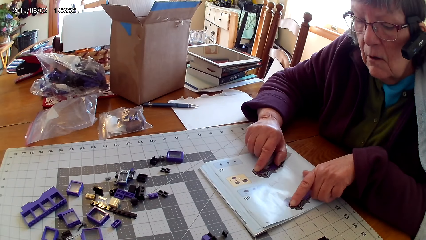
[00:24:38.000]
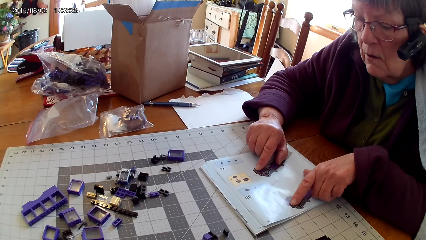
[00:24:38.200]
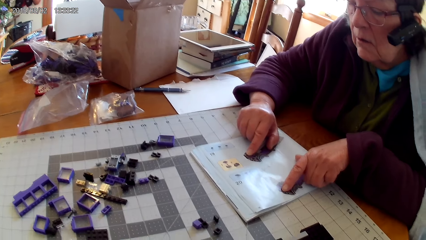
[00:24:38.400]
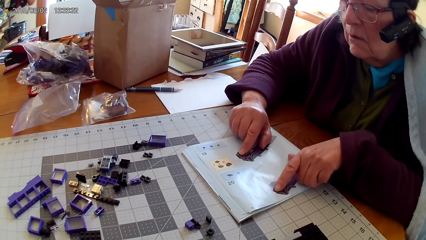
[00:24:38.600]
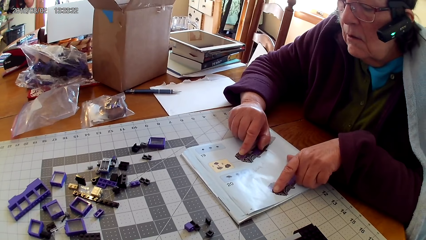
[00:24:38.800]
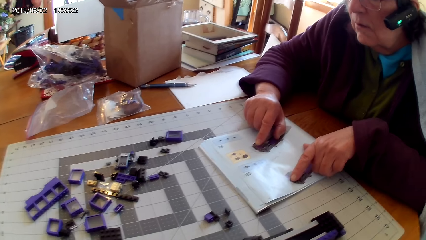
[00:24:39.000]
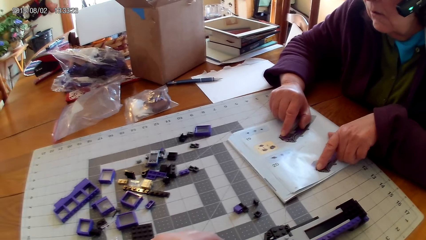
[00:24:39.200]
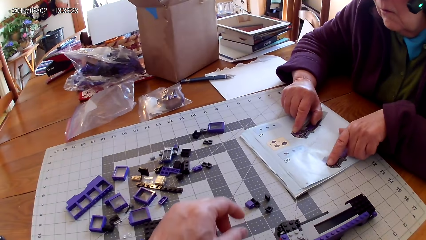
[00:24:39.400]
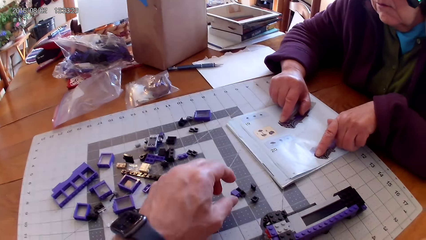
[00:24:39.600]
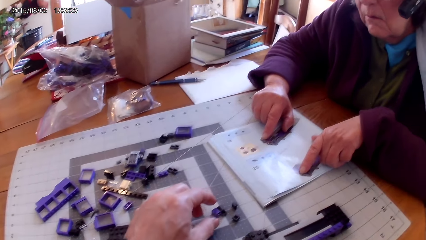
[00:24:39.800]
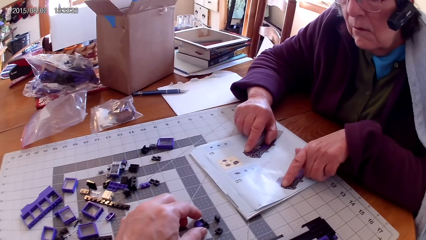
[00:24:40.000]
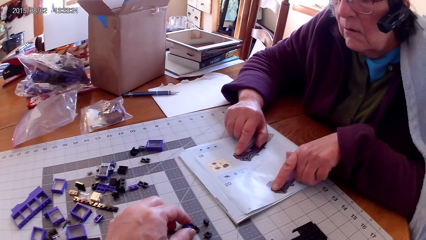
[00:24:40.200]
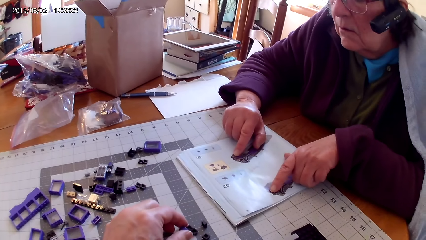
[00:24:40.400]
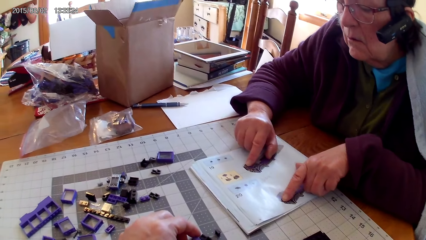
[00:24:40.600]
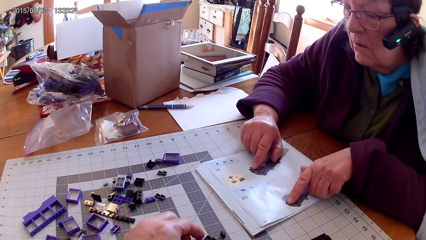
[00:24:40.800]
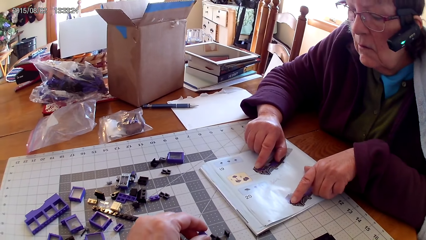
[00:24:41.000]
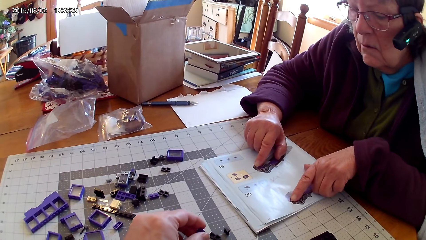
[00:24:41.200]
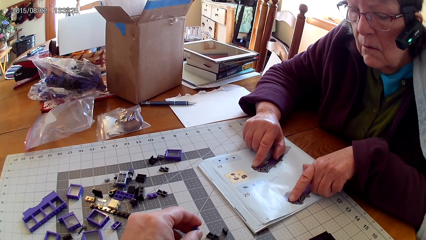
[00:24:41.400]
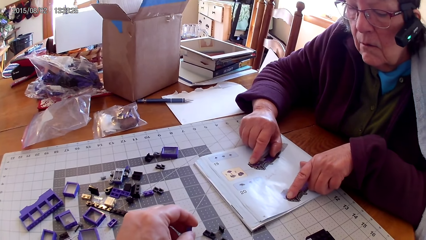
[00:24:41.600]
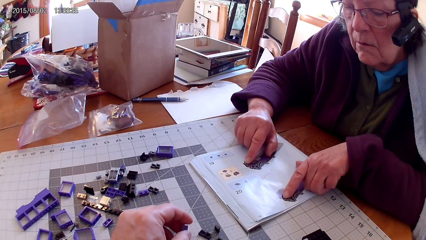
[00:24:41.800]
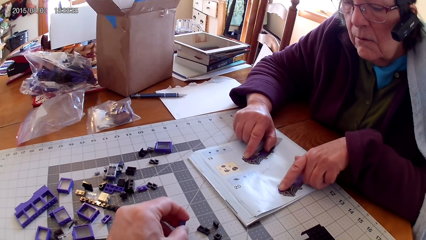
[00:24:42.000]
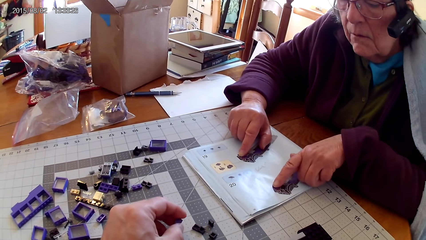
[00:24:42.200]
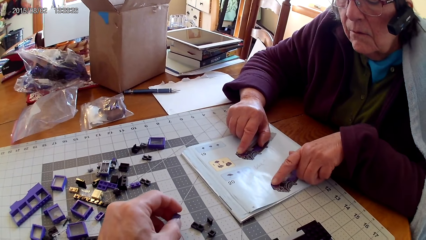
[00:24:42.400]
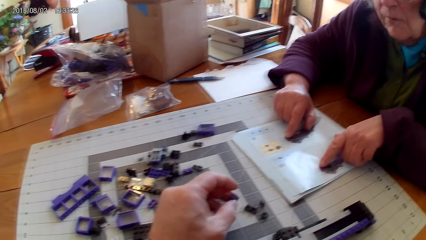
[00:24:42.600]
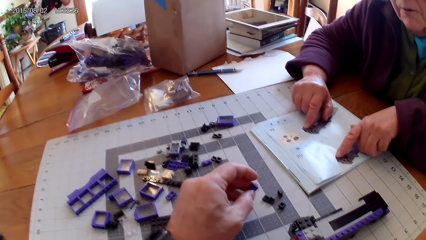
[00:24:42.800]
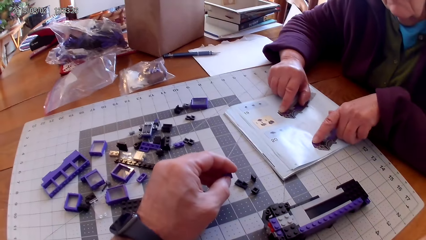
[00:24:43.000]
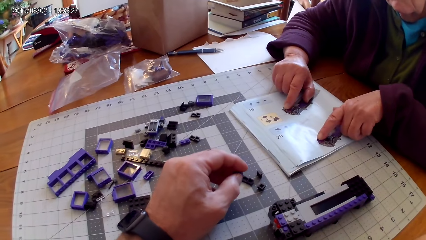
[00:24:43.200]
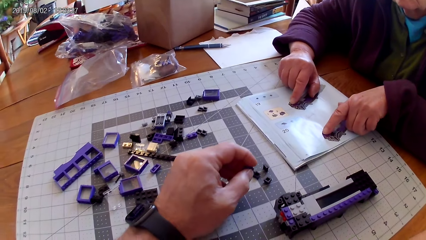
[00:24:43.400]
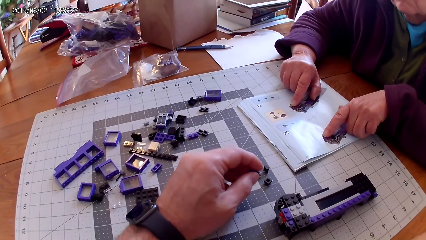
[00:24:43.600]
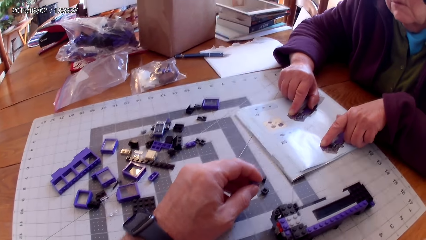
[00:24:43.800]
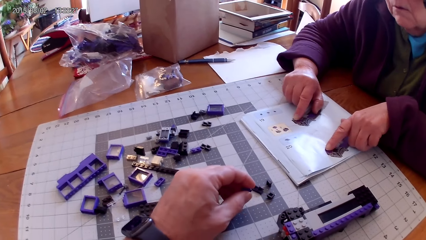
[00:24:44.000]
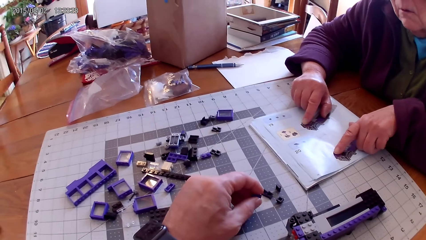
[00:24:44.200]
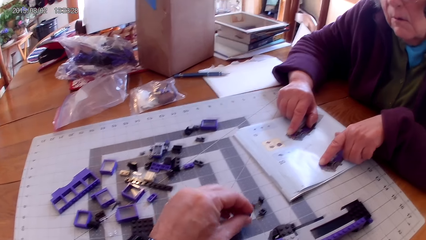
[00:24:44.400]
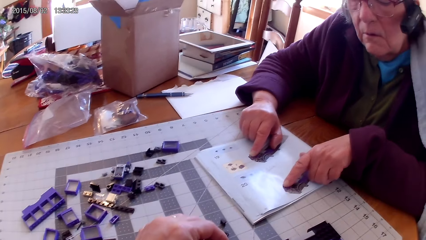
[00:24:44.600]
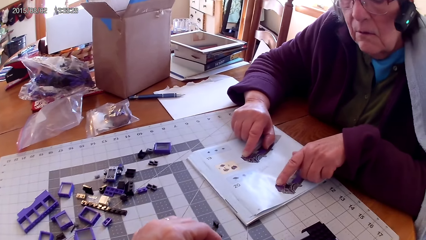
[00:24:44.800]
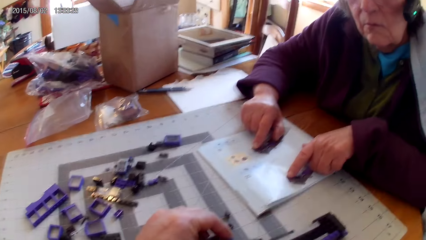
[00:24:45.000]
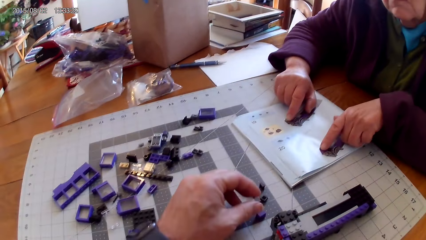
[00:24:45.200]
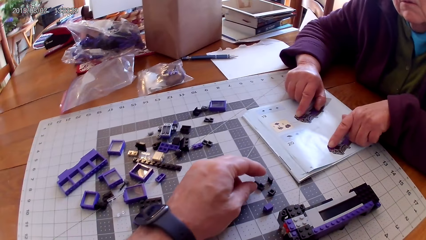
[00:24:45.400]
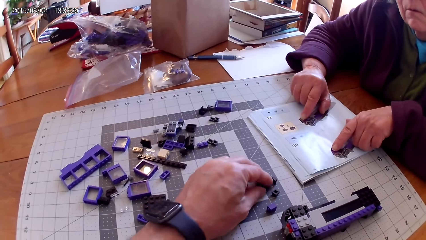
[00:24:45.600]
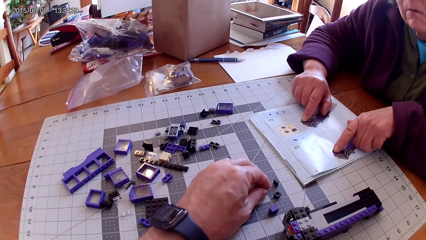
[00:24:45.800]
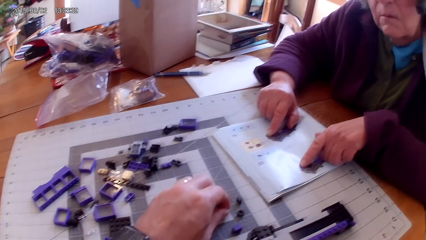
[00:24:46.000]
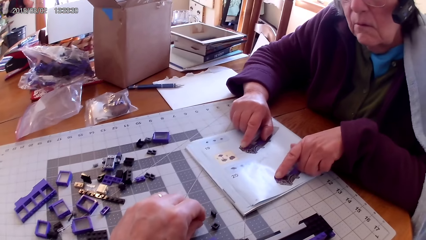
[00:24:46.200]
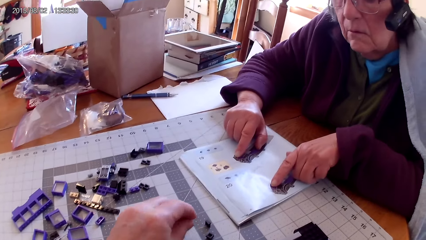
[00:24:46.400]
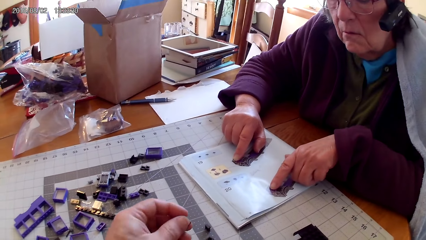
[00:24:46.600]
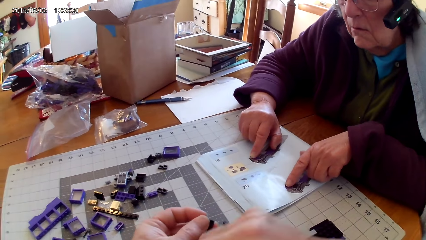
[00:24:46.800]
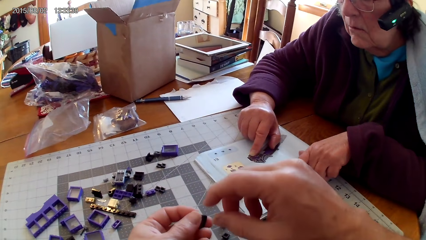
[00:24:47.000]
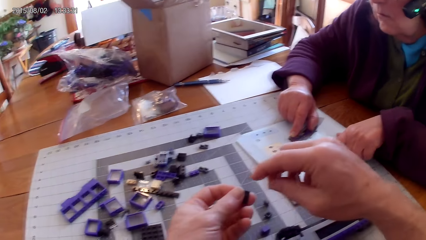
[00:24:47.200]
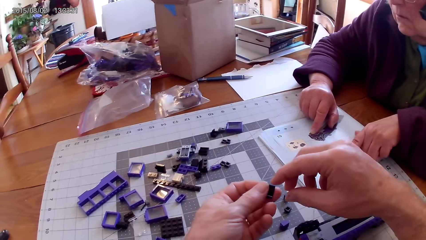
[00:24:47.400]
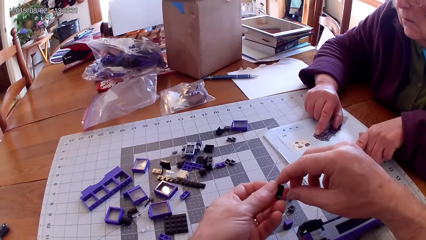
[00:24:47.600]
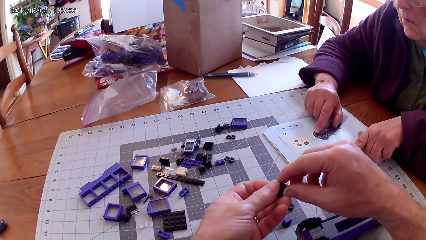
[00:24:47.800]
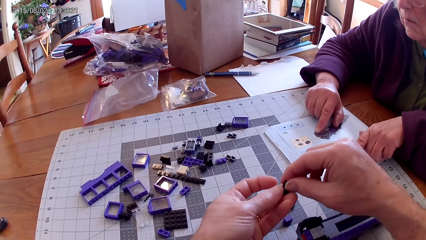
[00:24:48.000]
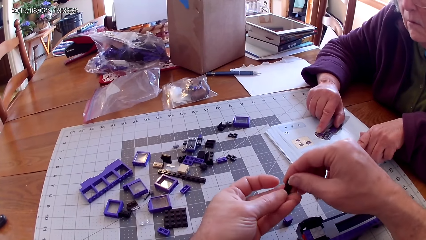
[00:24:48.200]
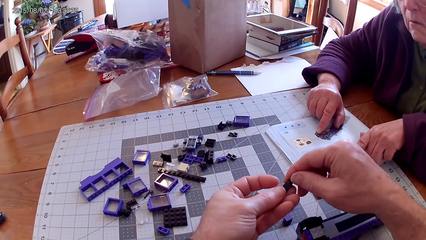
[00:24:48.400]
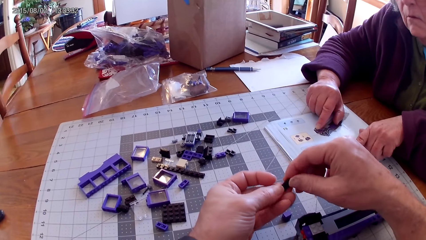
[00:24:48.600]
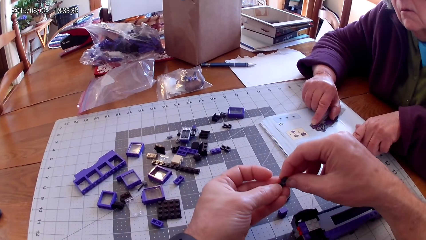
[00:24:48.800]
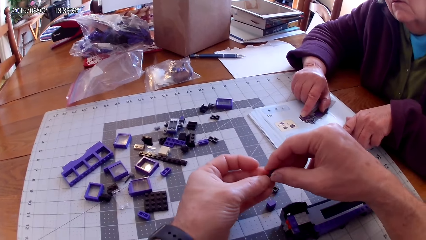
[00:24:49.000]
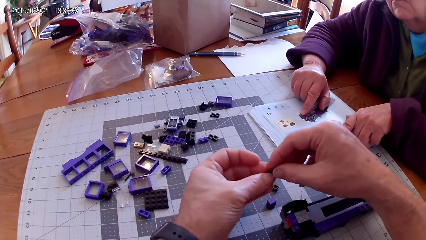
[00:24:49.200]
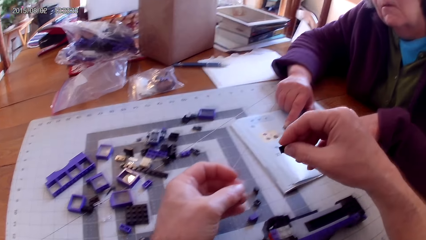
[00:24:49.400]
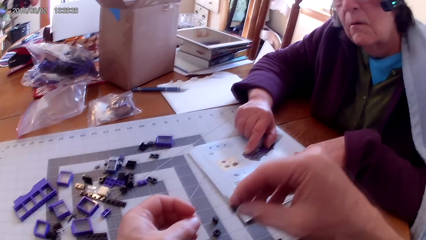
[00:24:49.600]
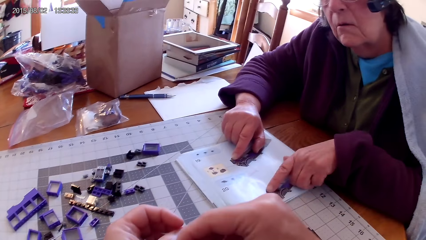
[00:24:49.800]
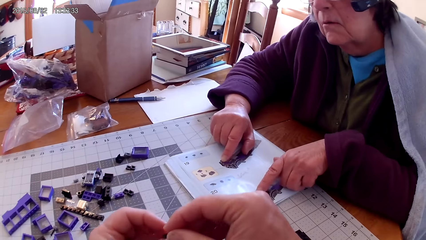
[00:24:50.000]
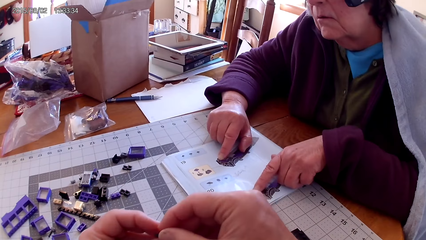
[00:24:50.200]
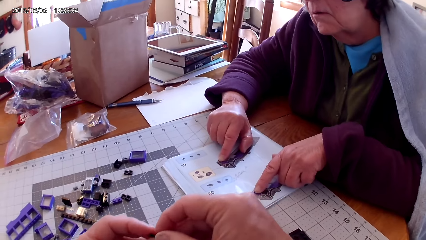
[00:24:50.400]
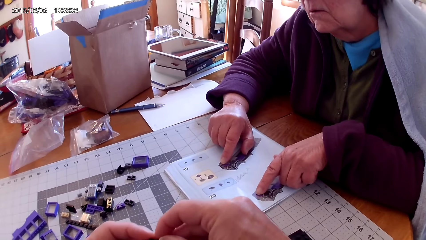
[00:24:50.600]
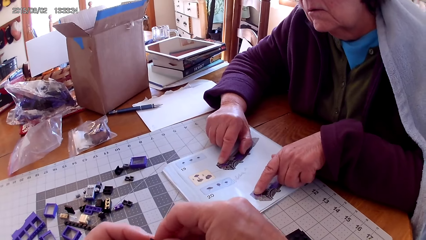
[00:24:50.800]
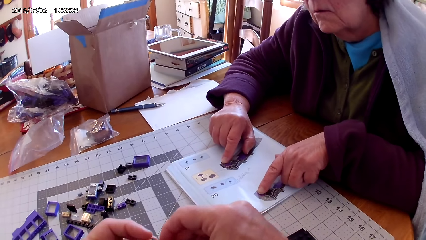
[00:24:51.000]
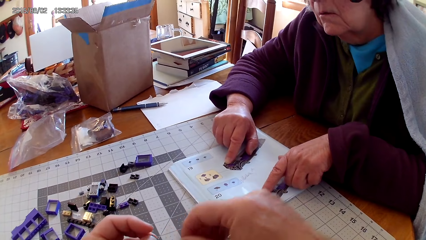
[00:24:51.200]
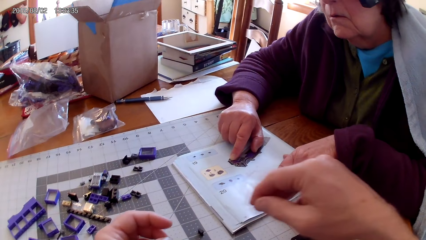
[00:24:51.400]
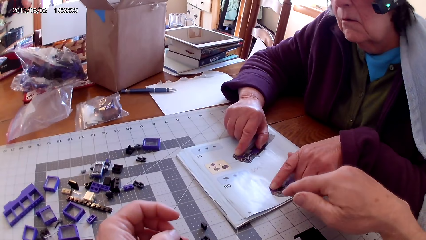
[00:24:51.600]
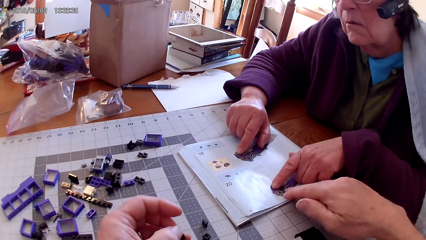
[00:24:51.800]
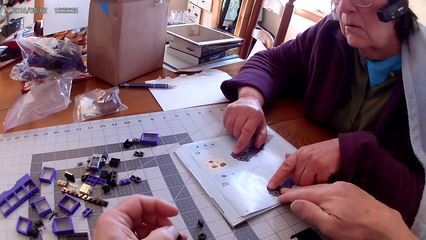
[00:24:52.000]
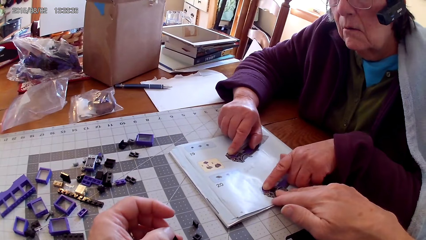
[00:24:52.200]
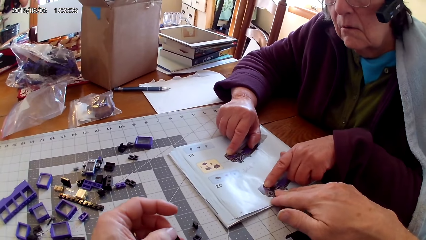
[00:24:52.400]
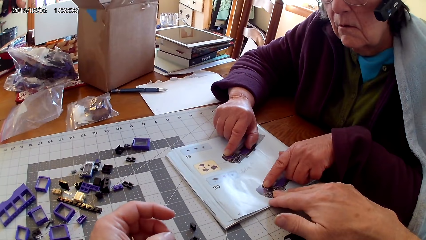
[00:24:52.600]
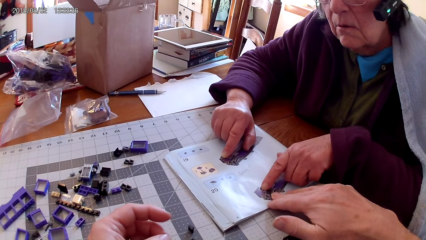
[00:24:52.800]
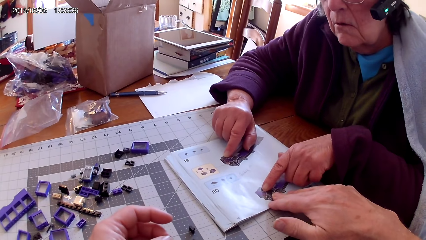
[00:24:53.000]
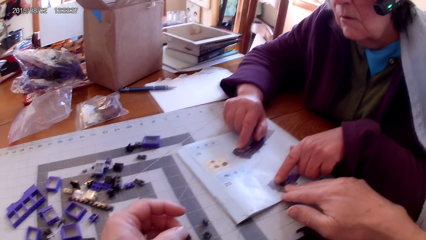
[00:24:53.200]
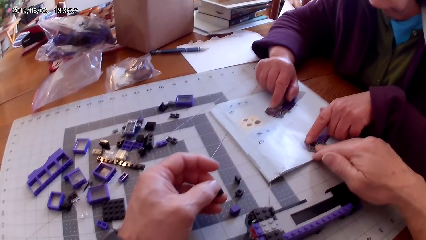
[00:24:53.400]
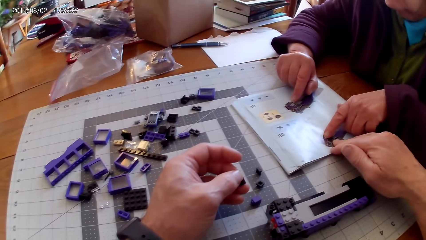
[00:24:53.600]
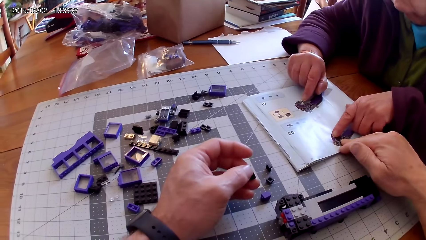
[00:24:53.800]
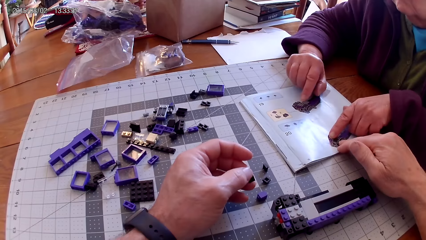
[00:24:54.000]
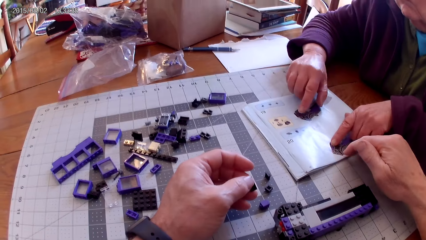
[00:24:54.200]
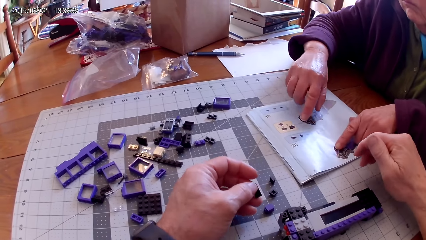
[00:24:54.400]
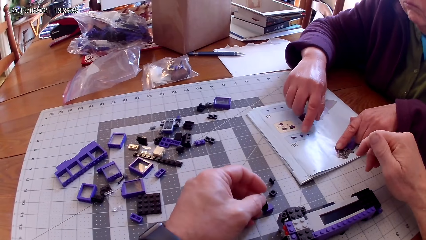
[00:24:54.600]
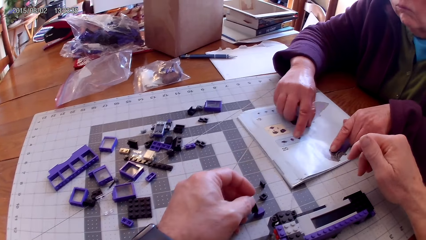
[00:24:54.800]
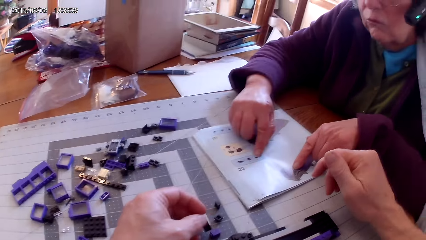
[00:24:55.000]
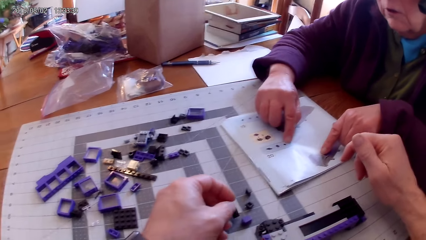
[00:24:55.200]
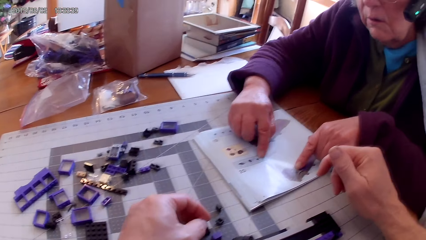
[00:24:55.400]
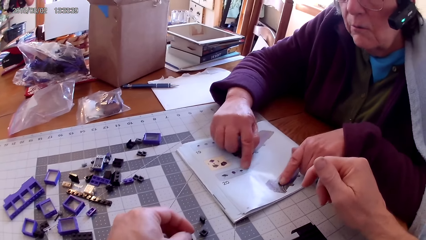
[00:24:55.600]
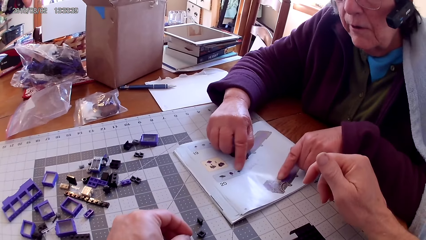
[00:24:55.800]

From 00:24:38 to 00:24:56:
The camera wearer takes a spare part. He holds a plastic. He looks at the spare part. He puts the spare part down. He takes another spare part. He holds the spare part with both hands. He points at a picture in the manual book. He holds the book with his hand.
